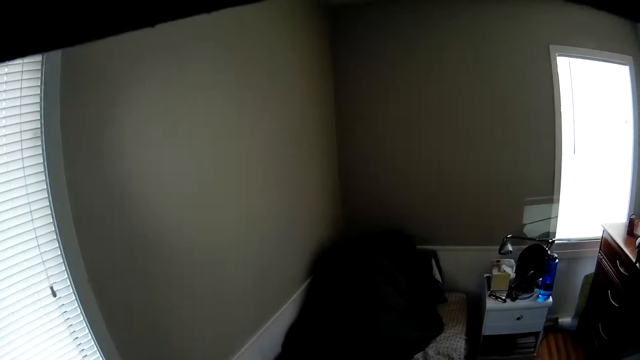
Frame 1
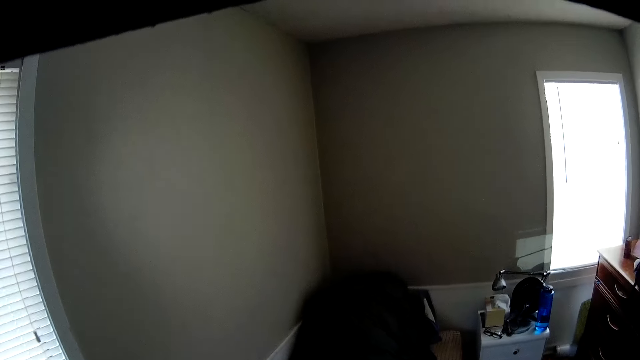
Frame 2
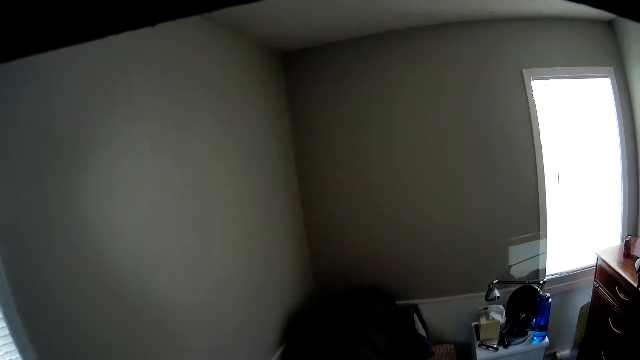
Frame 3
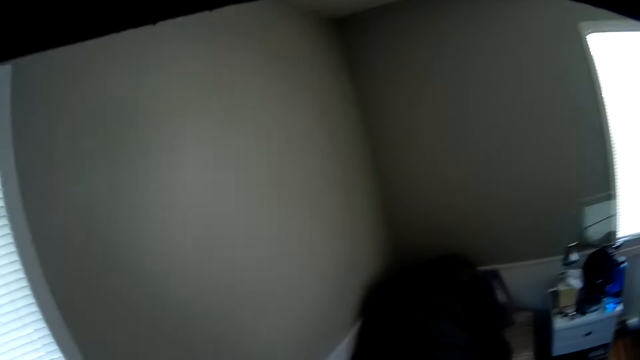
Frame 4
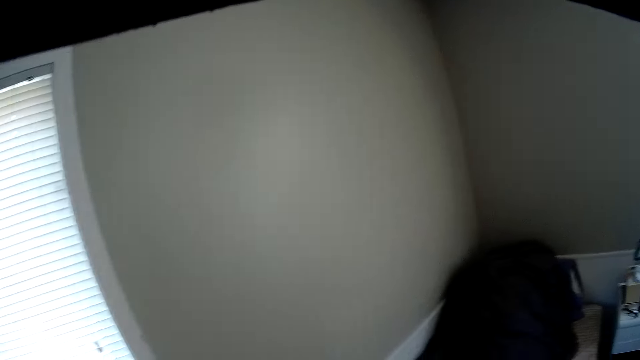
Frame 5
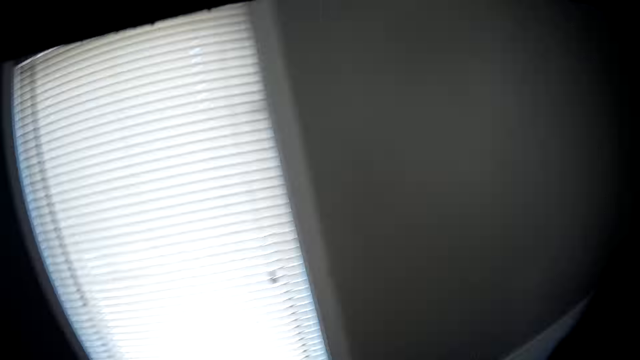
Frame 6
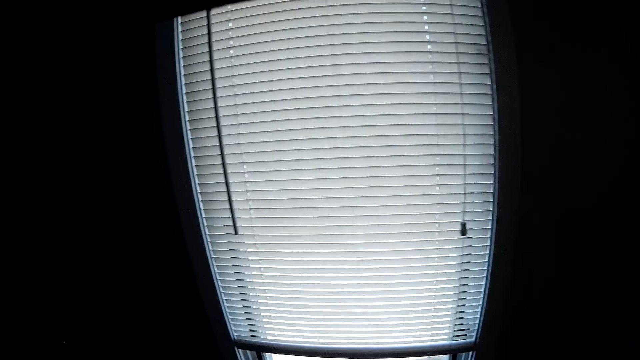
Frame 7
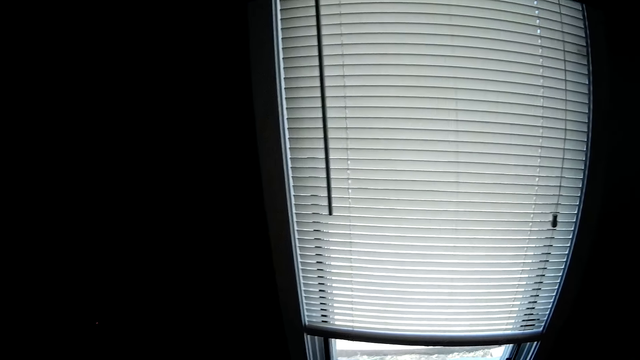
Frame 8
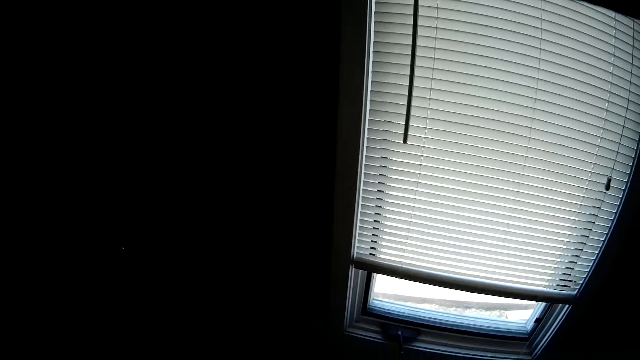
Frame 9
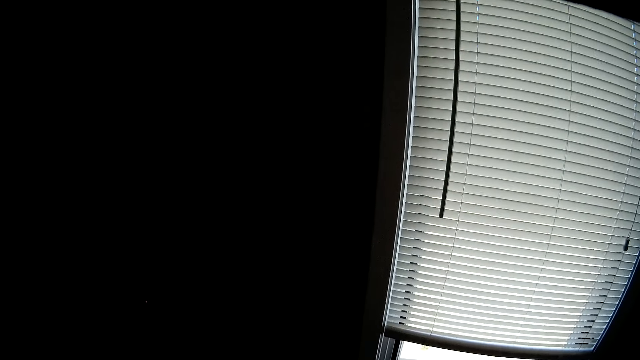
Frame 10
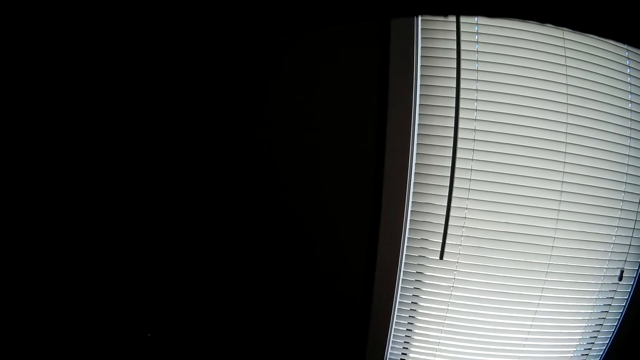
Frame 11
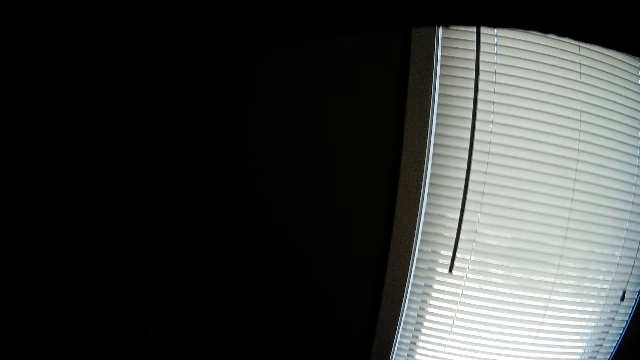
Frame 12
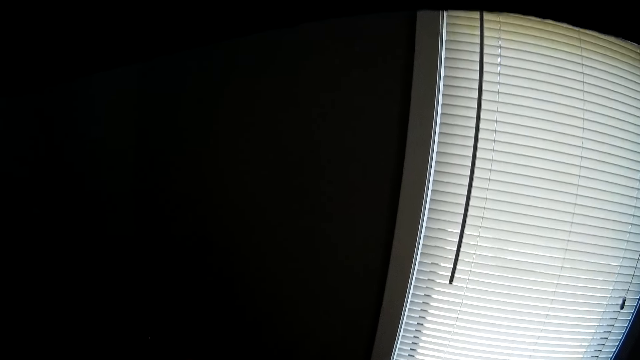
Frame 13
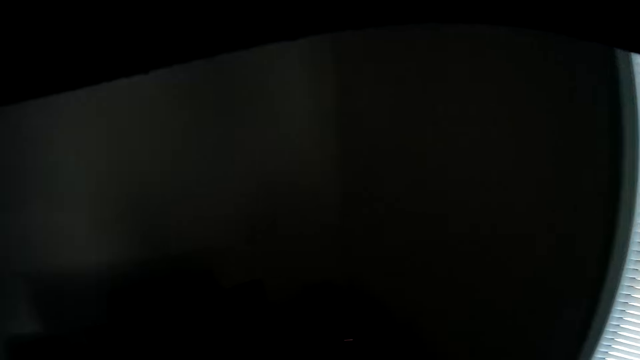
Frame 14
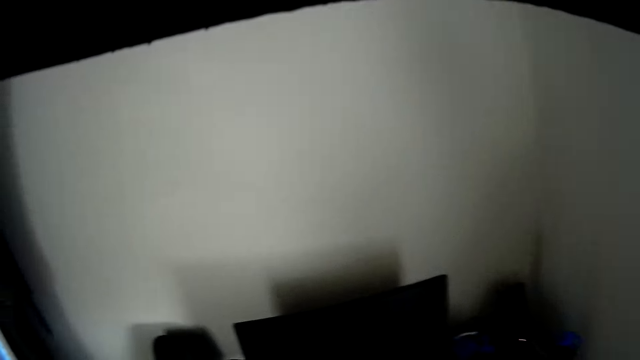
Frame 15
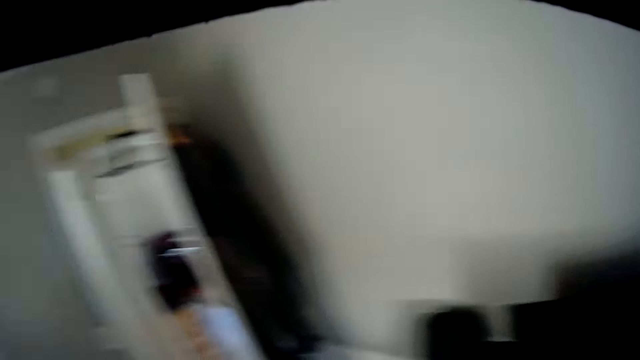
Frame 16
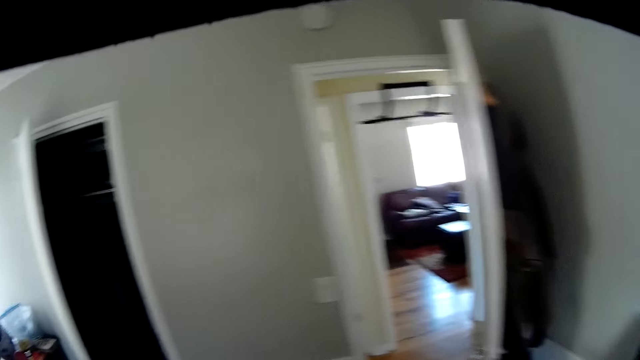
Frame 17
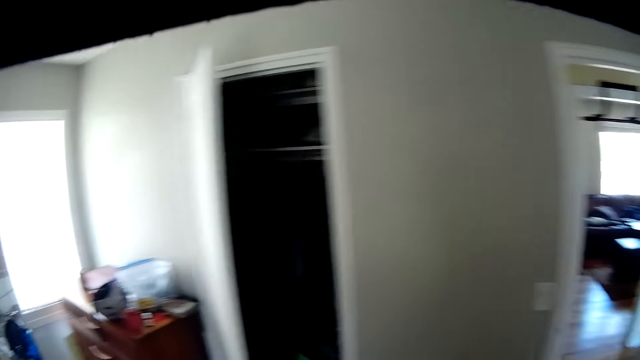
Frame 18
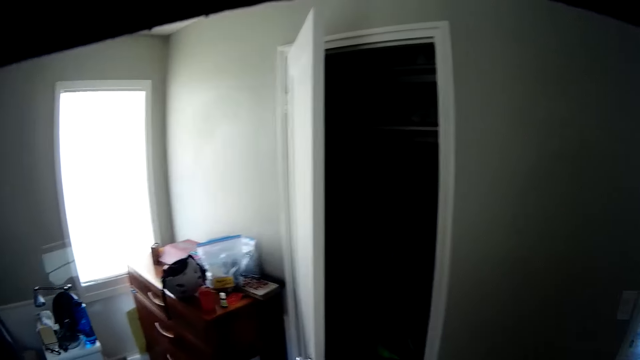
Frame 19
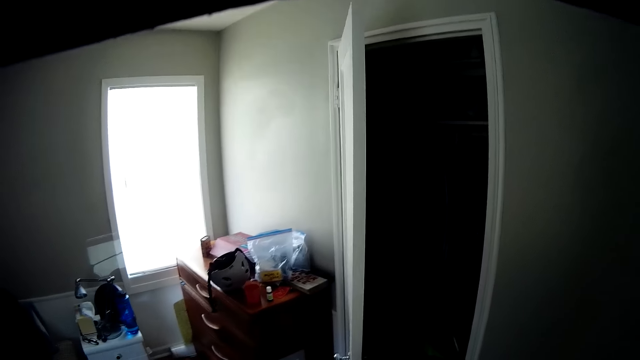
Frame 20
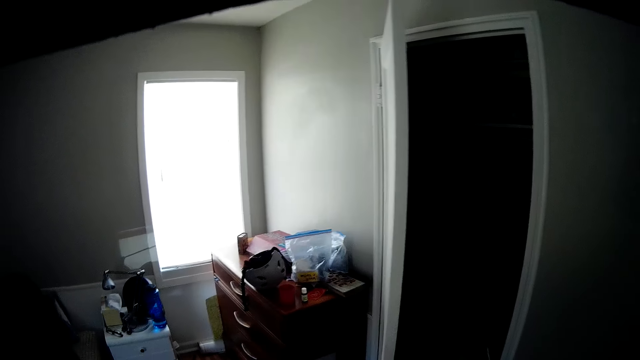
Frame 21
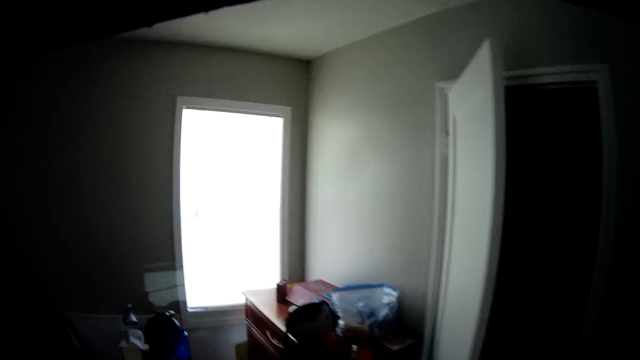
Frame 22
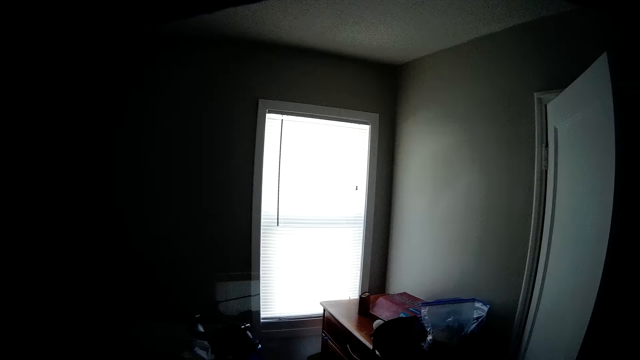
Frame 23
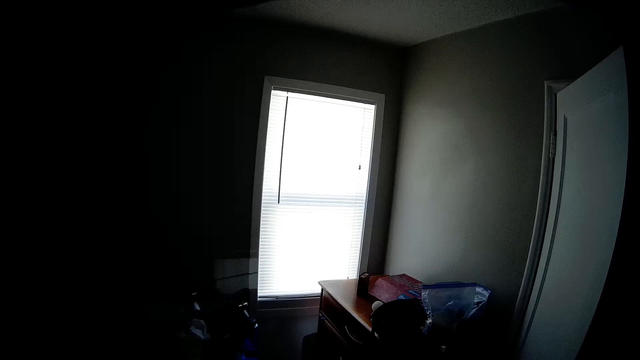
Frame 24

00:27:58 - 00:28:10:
The camera wearer looks around the room.

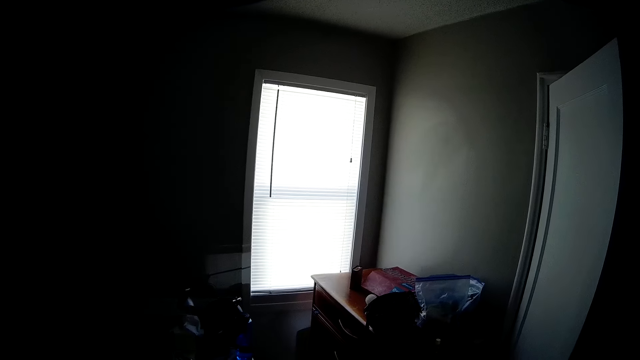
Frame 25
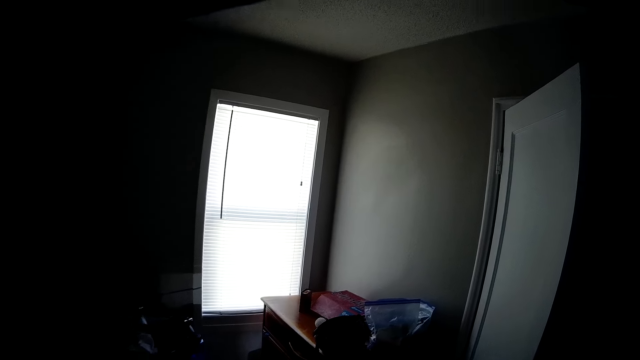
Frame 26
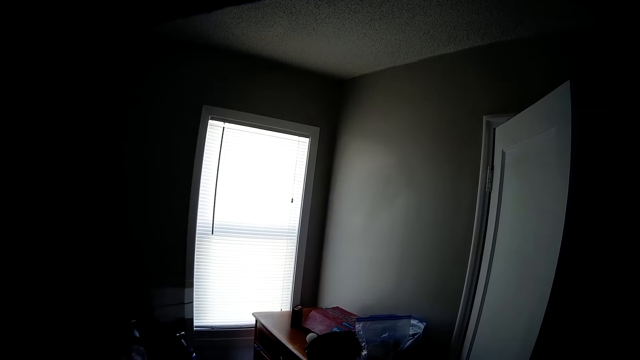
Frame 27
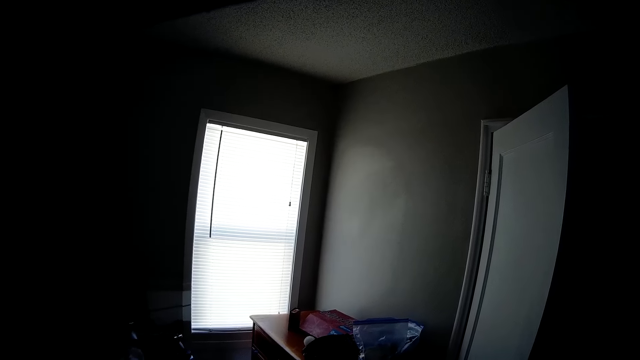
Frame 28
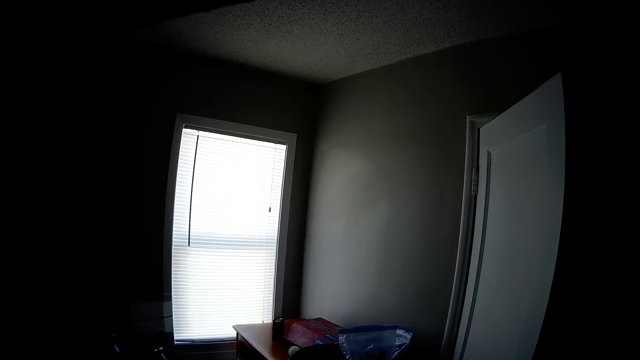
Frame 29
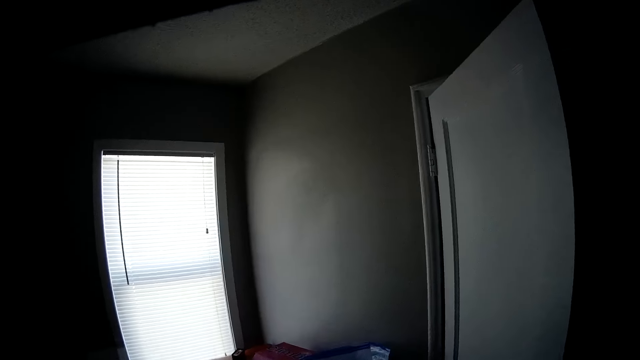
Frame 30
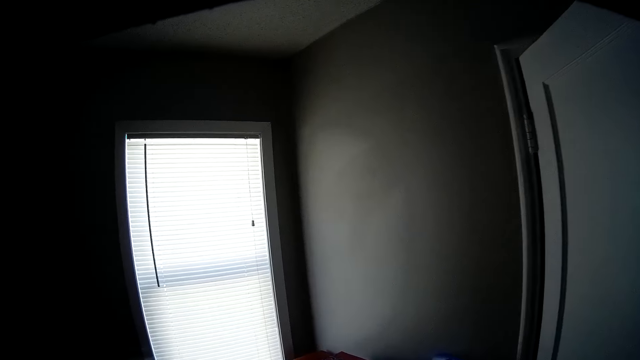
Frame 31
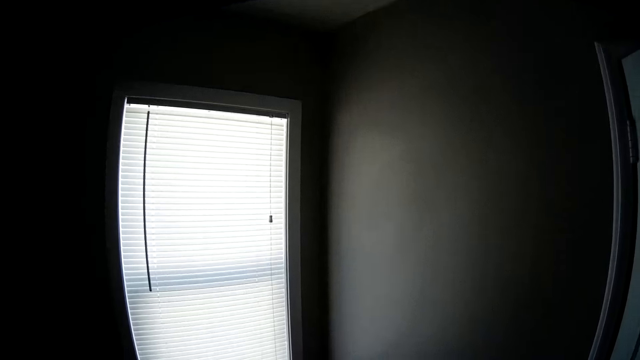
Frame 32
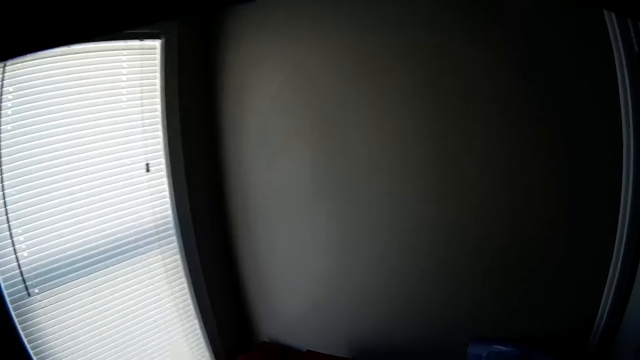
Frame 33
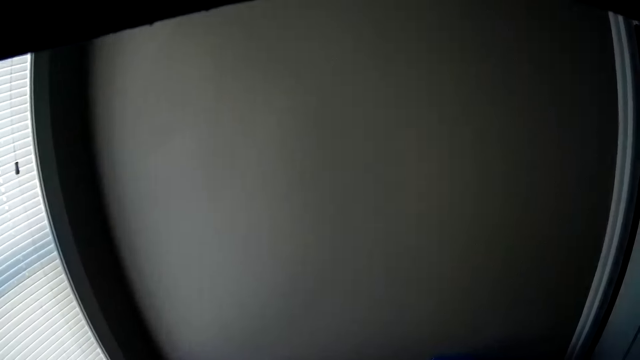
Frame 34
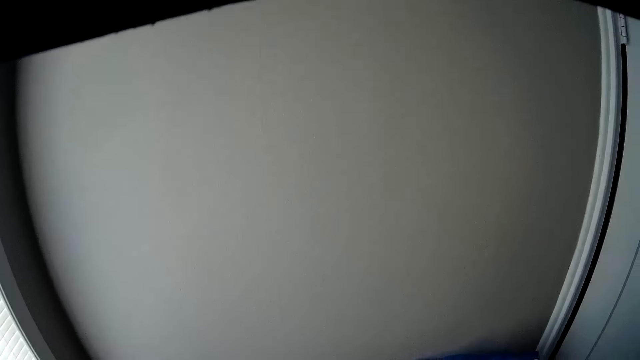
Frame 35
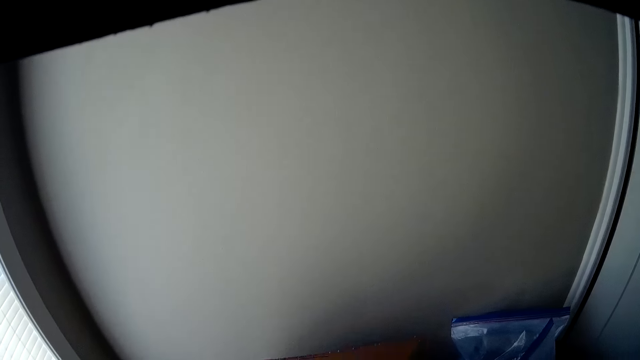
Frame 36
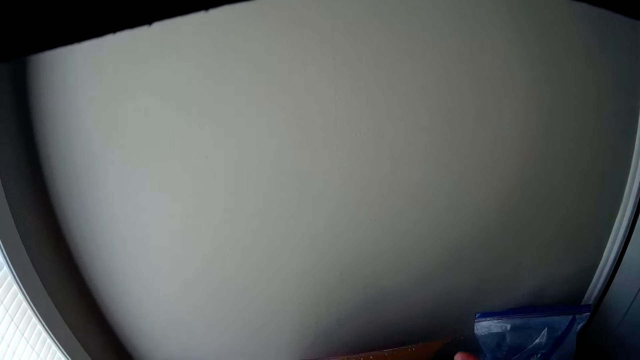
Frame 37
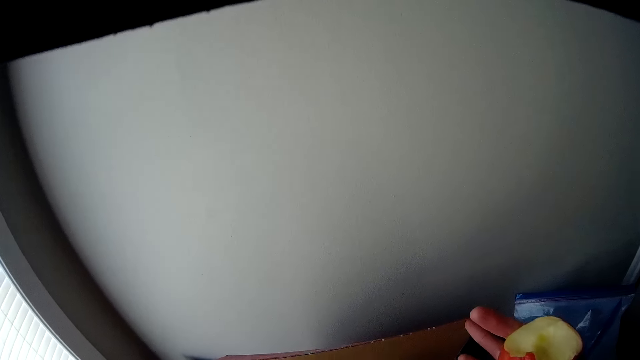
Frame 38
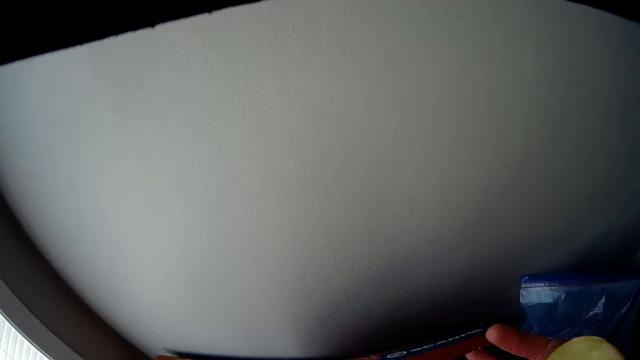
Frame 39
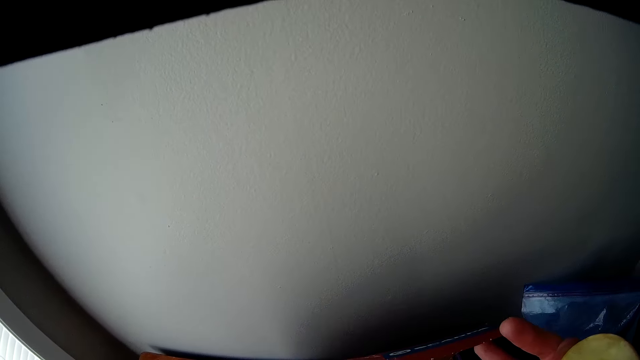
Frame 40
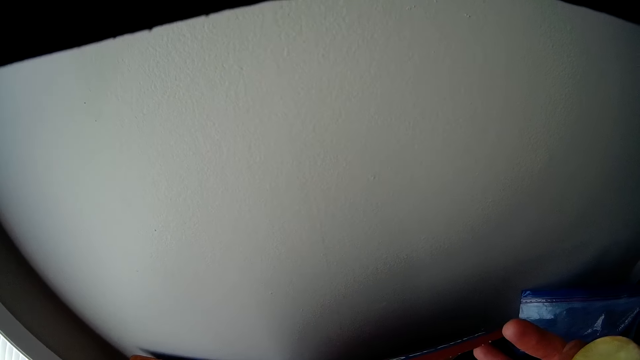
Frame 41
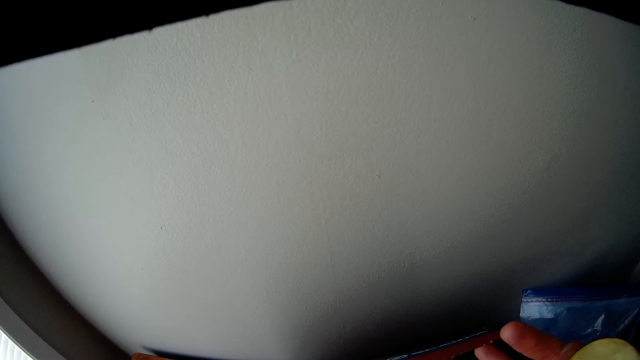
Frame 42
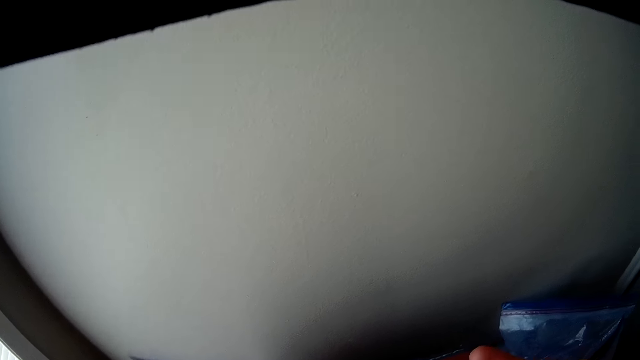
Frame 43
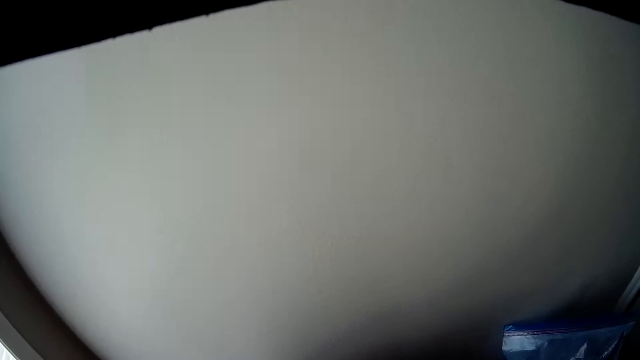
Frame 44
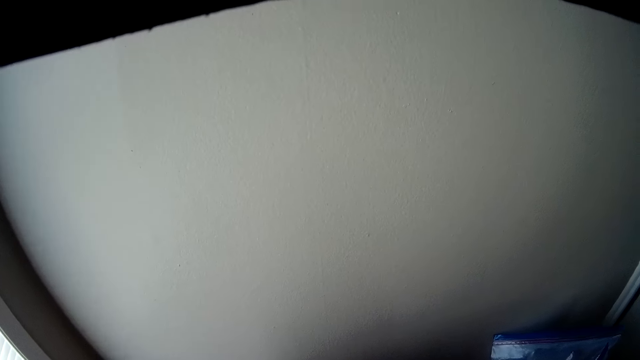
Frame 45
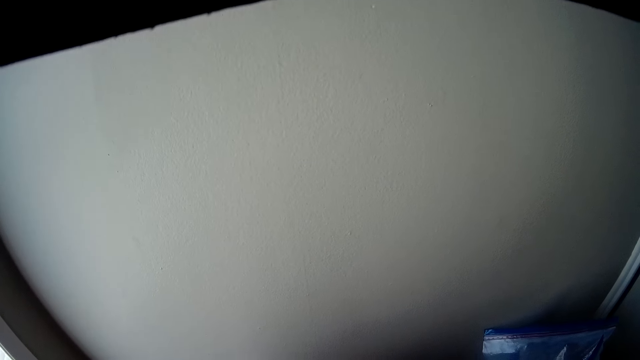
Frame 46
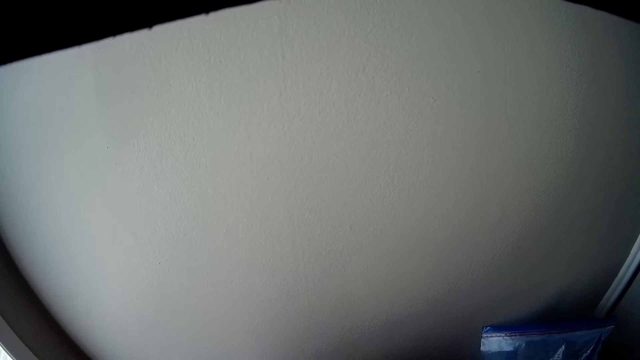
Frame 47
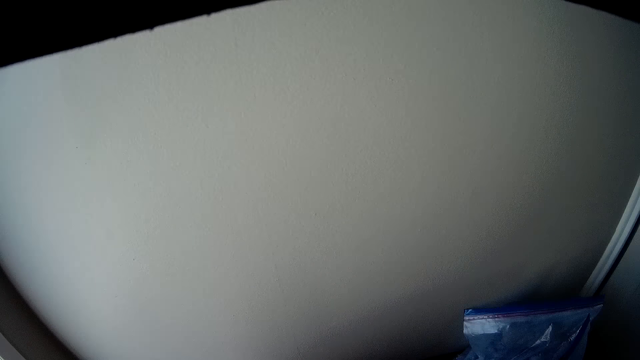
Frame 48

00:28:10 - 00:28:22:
The camera wearer opens a carton on a drawer. They look at the wall.
